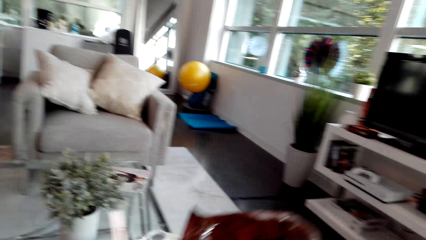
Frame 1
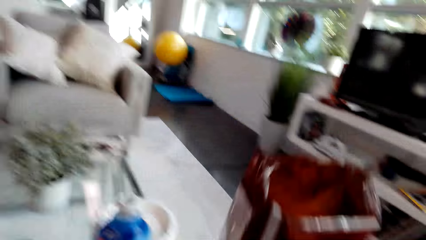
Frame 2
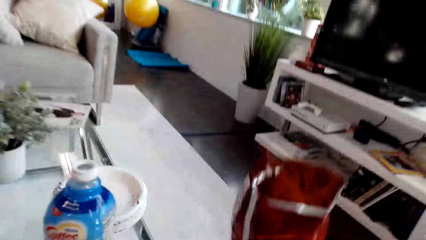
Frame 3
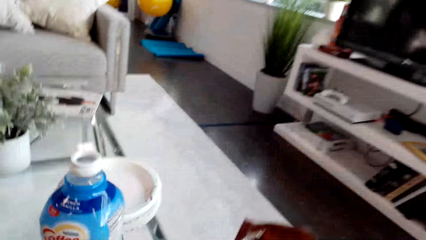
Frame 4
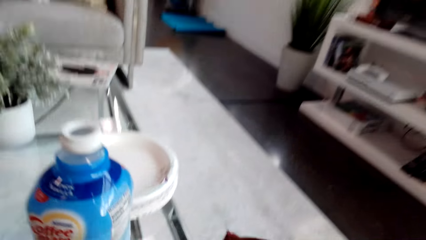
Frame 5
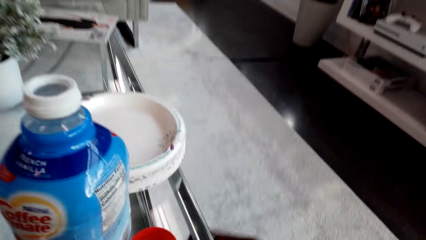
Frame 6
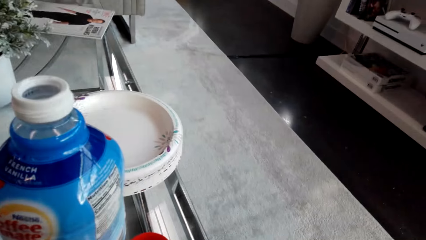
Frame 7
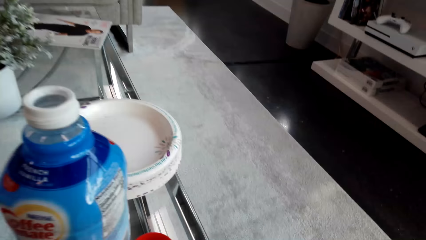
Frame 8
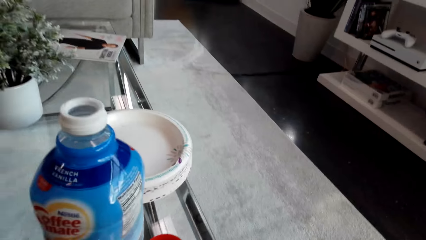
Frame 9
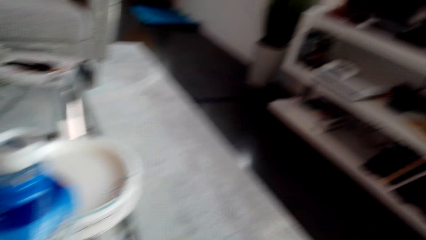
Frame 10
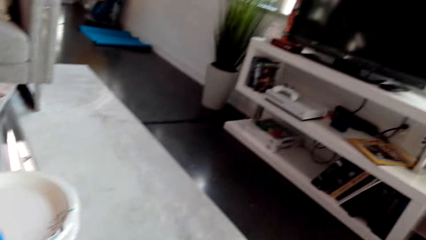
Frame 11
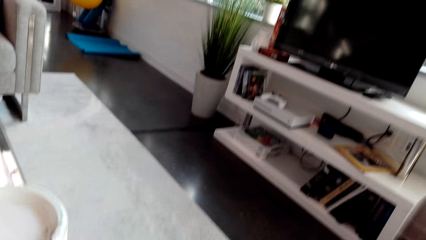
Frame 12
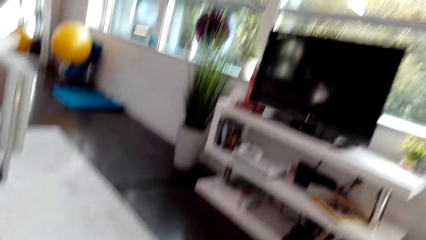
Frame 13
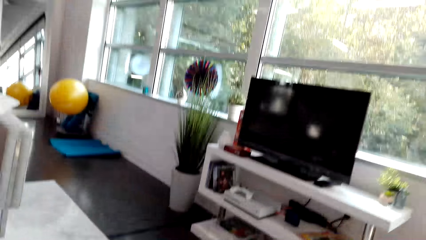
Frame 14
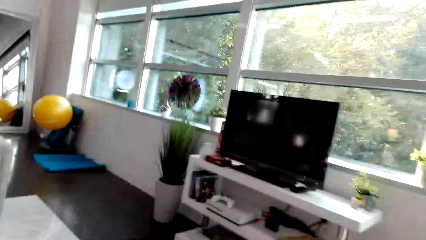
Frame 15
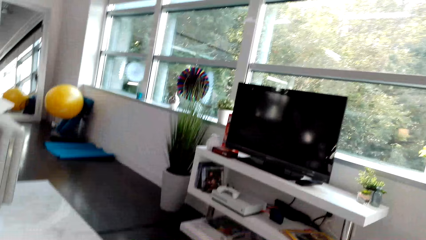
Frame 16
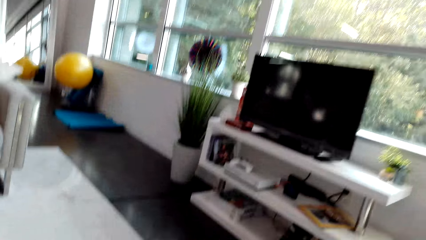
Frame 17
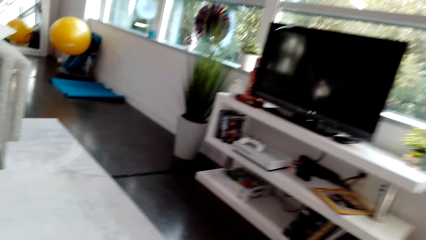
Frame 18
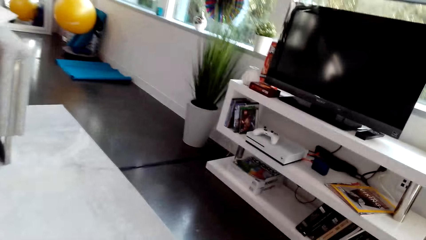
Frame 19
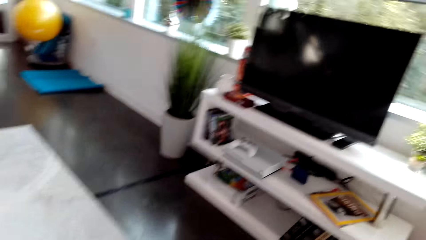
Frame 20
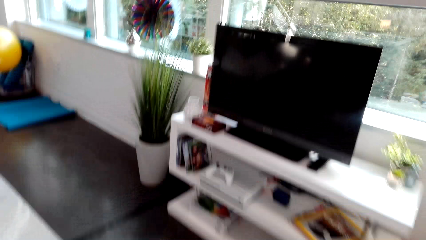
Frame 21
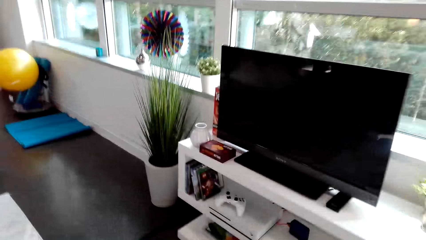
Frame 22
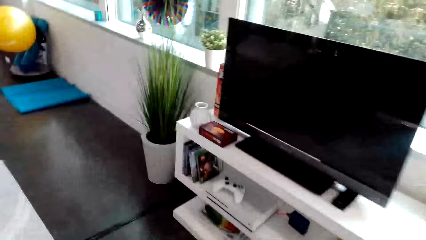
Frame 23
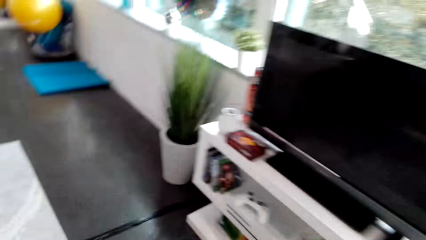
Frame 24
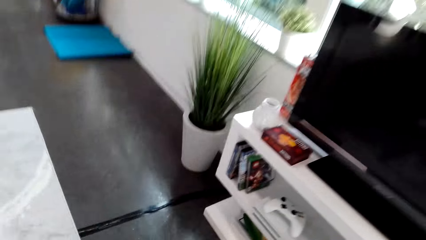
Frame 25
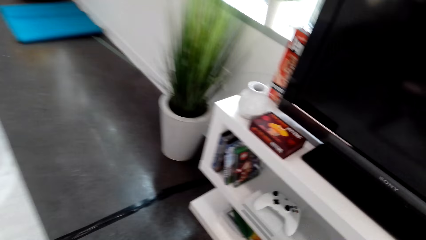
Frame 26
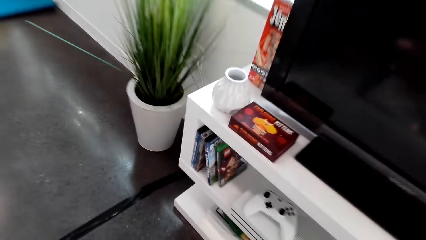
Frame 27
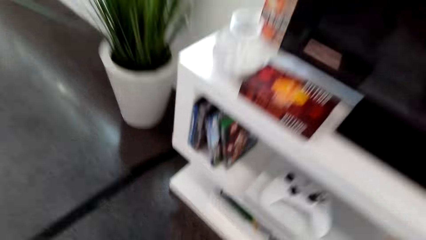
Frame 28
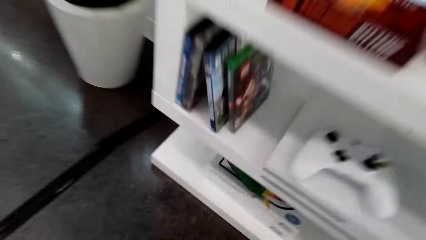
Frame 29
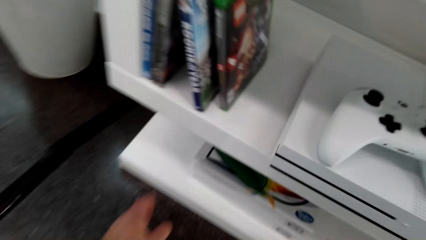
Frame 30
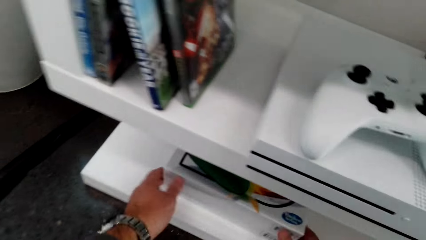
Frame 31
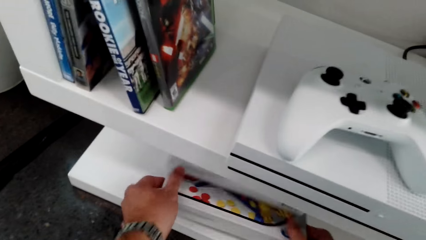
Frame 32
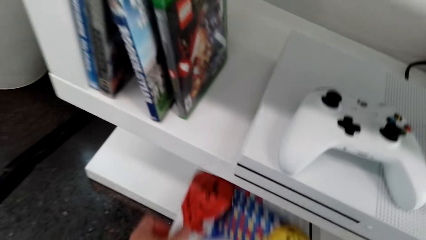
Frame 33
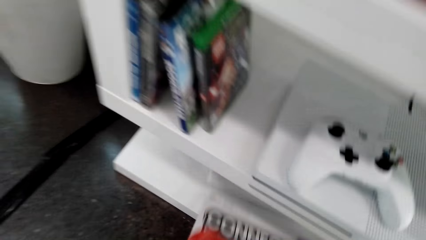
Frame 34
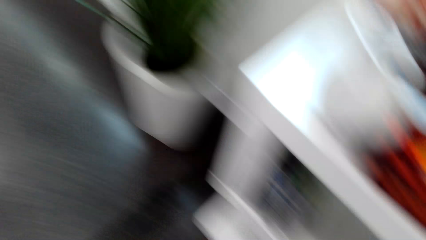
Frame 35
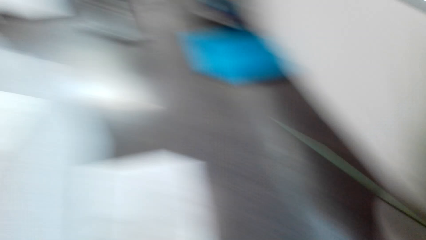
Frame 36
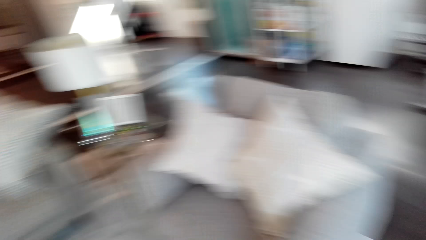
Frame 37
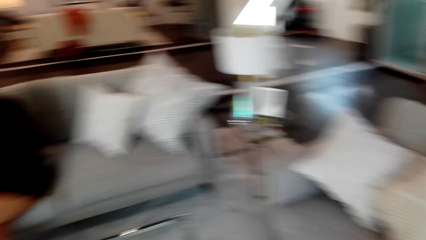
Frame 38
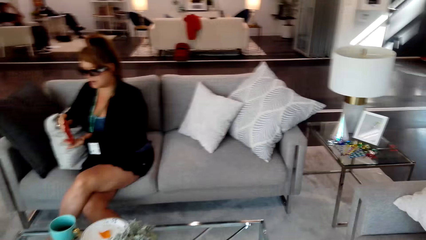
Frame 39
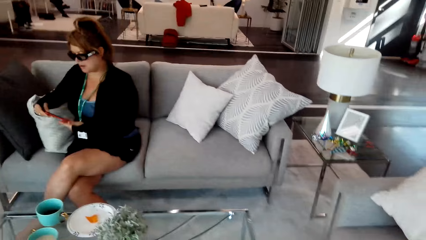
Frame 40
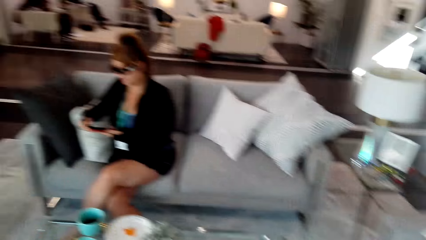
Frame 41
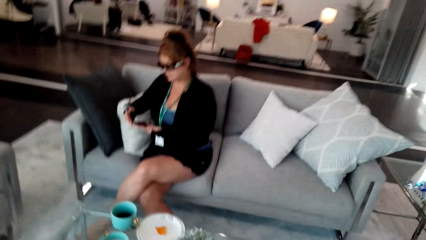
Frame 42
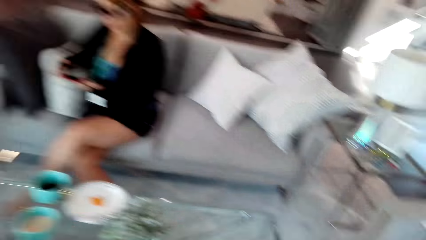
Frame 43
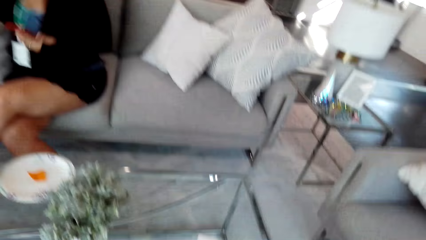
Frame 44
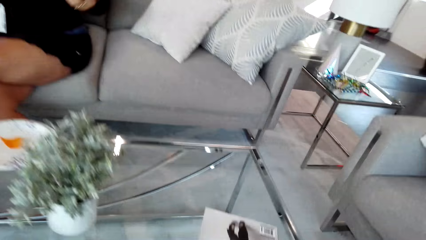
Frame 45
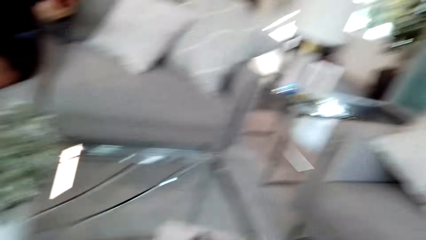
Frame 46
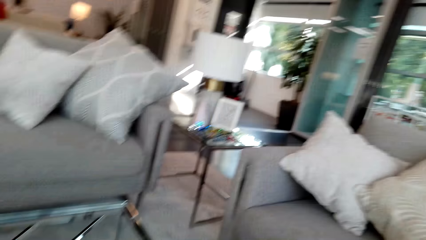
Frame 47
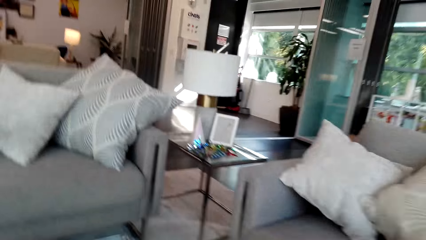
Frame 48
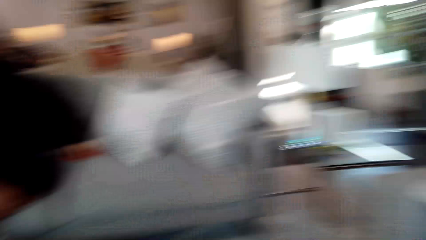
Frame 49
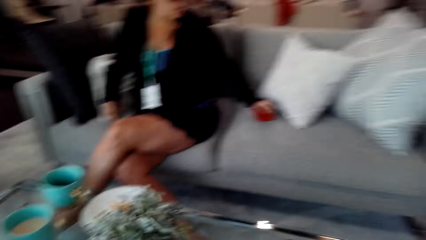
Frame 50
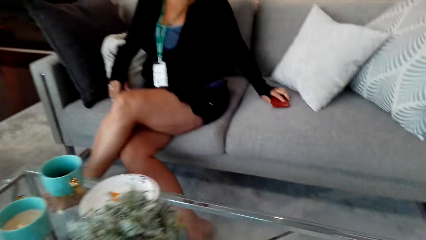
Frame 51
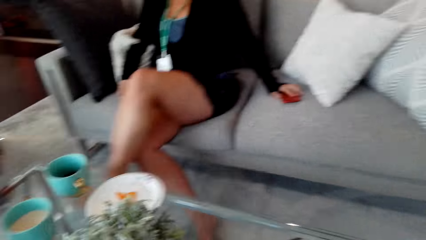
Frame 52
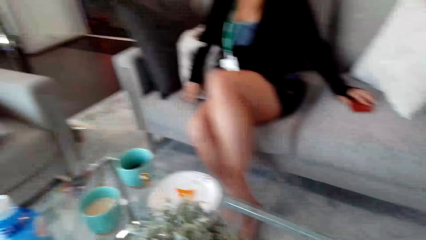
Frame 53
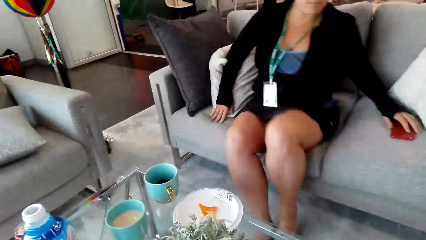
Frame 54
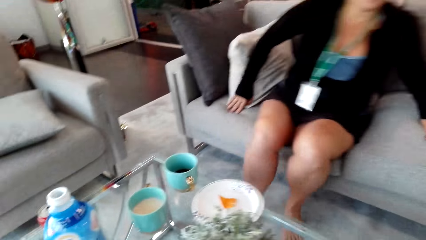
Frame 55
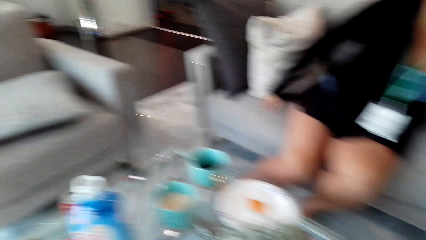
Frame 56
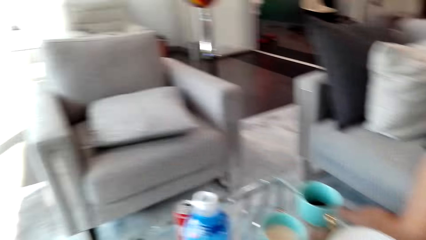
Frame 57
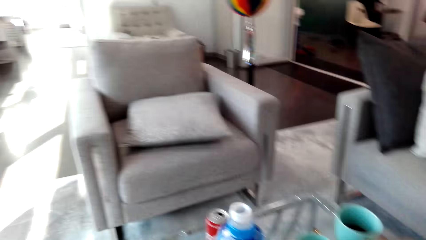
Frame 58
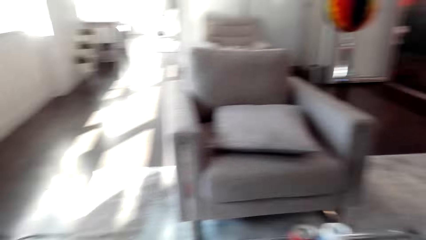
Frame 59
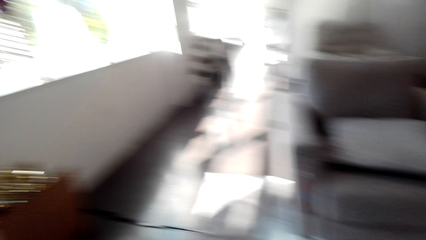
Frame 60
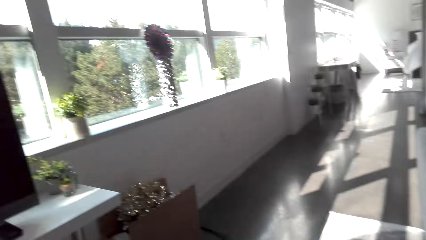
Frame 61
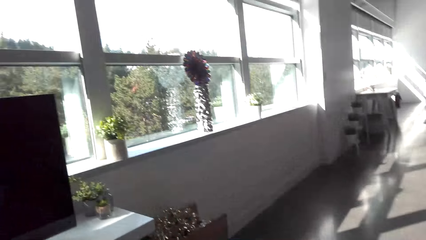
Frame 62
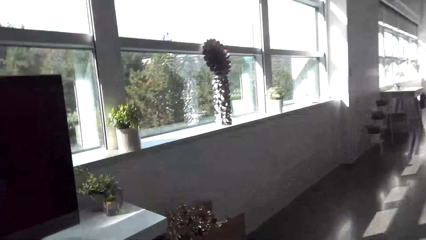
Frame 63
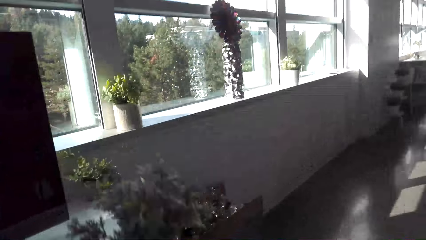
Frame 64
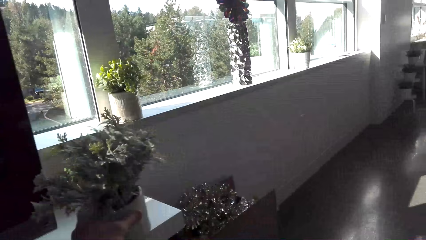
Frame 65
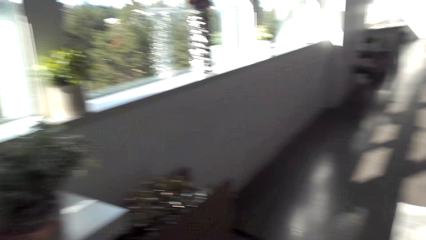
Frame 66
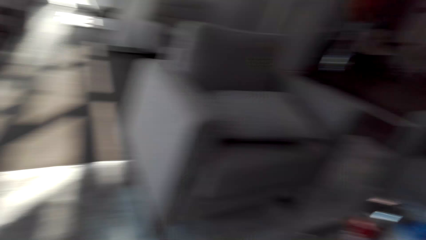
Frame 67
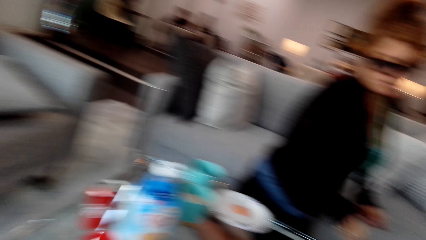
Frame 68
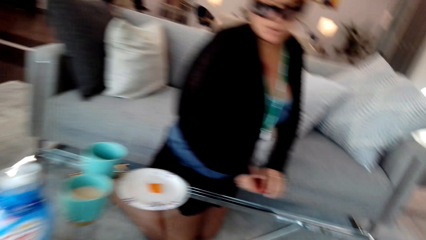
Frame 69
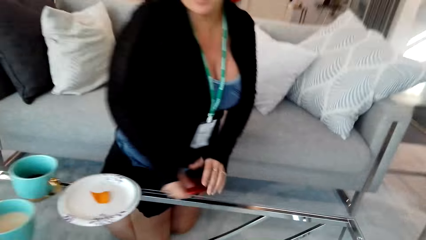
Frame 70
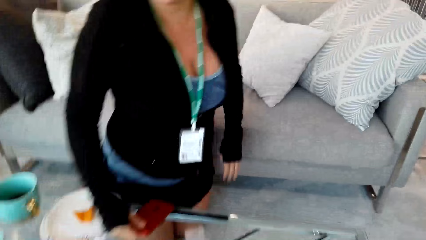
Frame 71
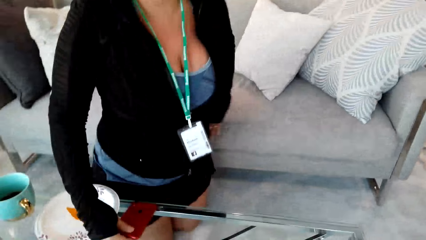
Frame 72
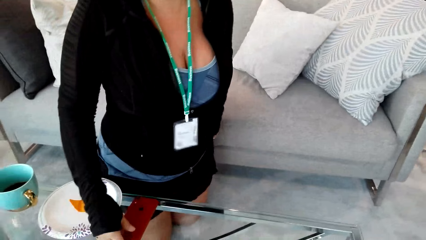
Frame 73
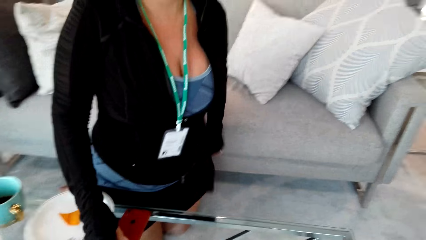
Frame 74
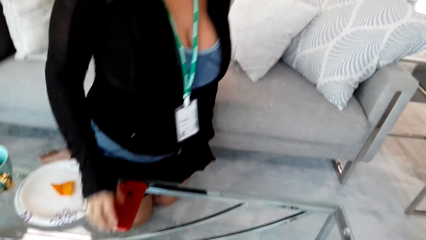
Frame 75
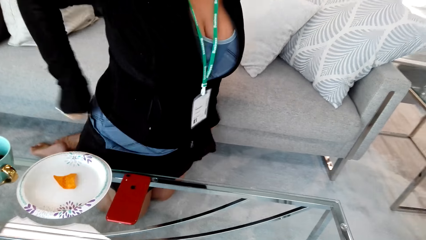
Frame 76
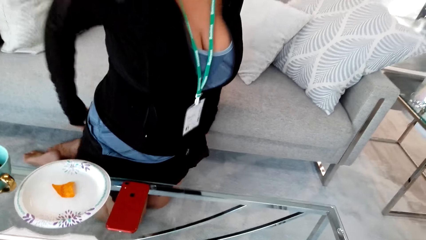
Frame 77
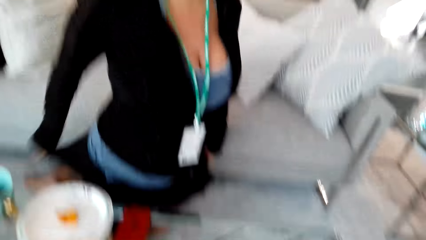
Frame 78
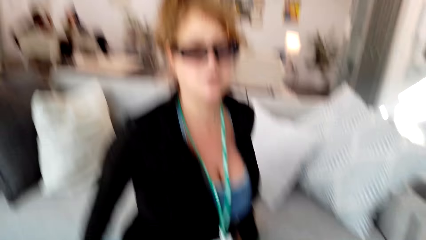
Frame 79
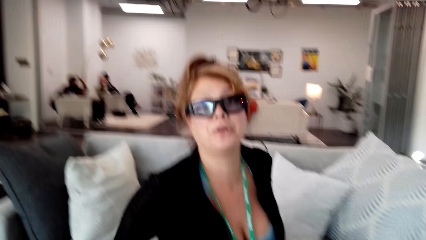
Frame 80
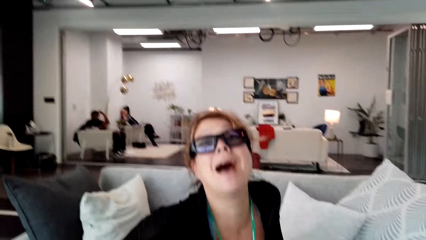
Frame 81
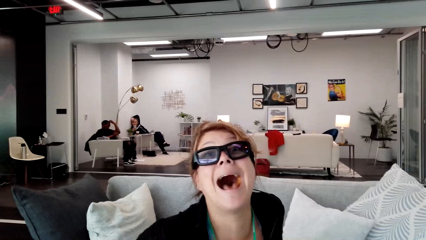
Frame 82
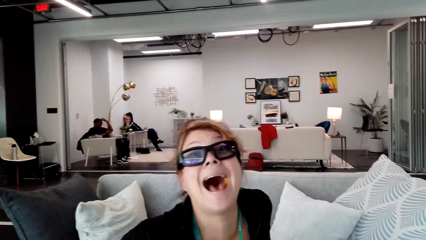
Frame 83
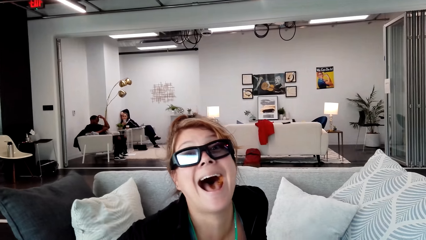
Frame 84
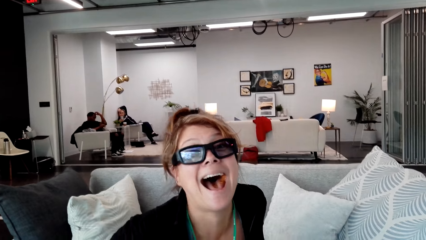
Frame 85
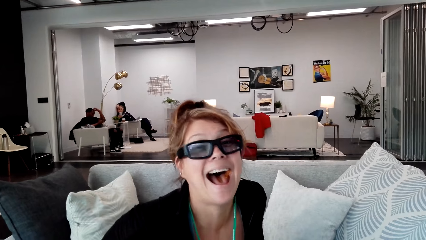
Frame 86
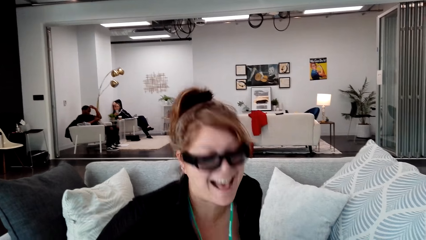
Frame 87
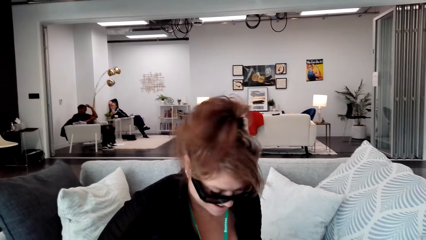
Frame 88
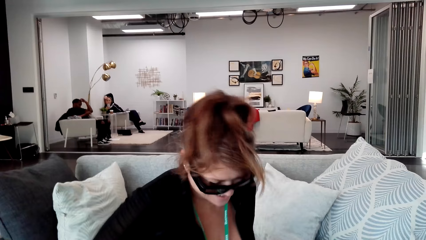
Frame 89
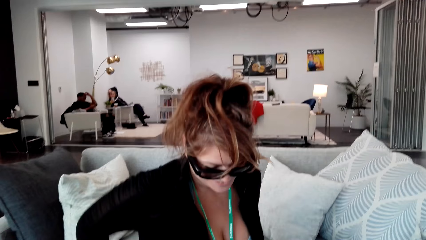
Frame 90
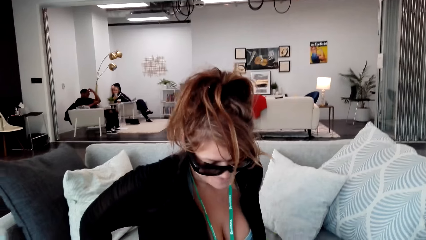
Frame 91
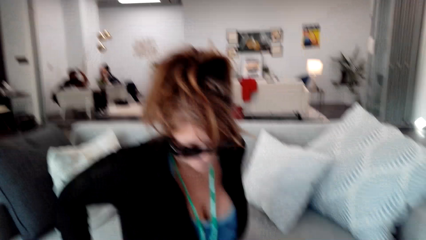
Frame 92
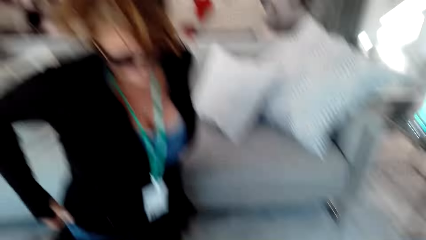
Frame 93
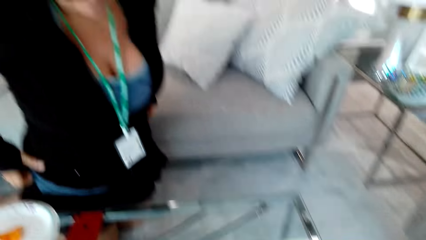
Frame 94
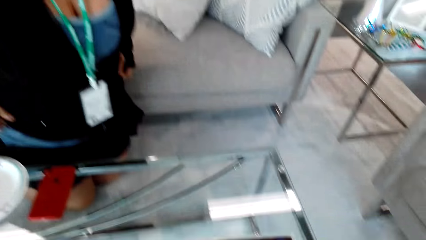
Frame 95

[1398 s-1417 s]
The camera wearer moves the chips paper aside. They converse with the woman. They put something on top of the table. They converse with the woman. They walk around. They move the camera around the room. They pick up the Connect Four box from the shelf in the TV stand. They move towards the table. The woman presses the phone. The camera wearer converses with the woman. They move the camera around. They walk around. The woman puts the phone on the table. She touches the table. She pulls the dress down. The camera wearer converses with the woman.
